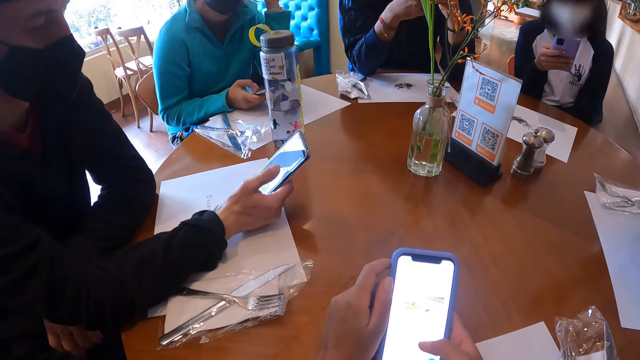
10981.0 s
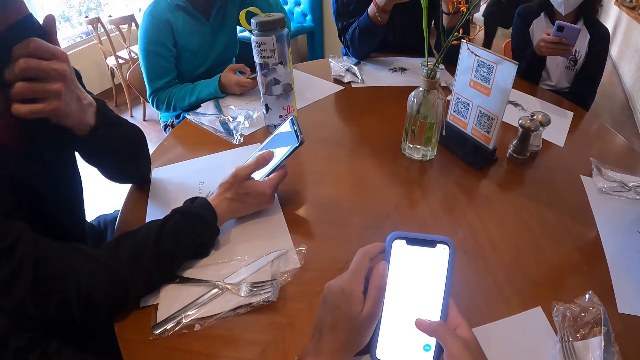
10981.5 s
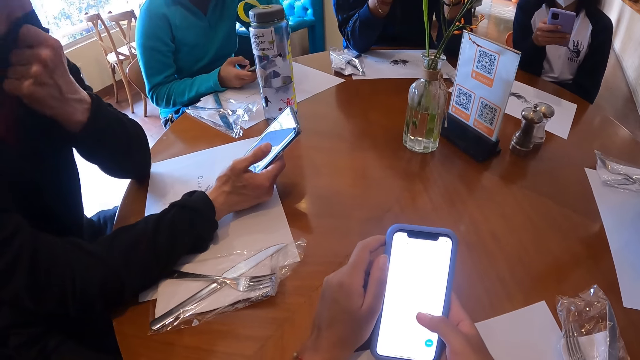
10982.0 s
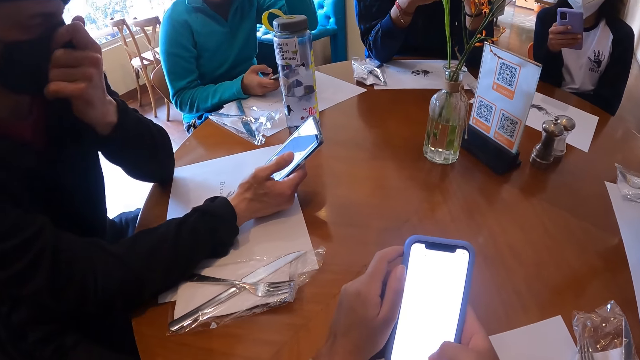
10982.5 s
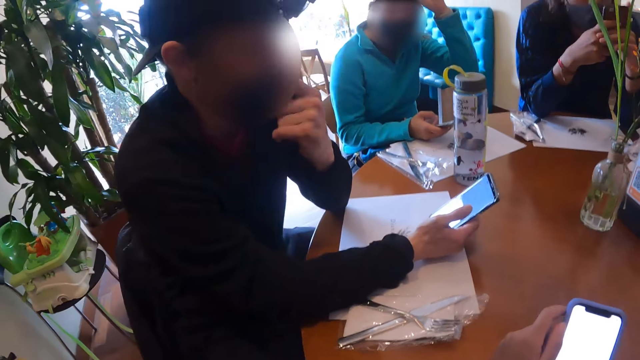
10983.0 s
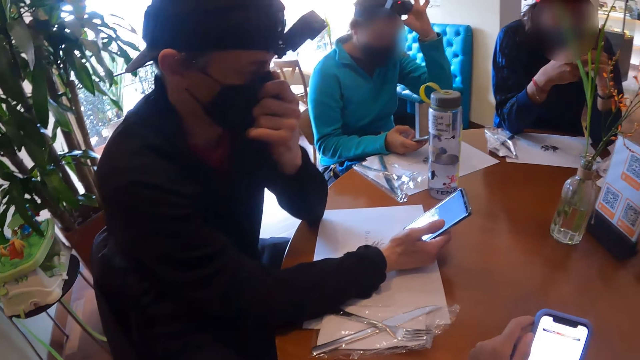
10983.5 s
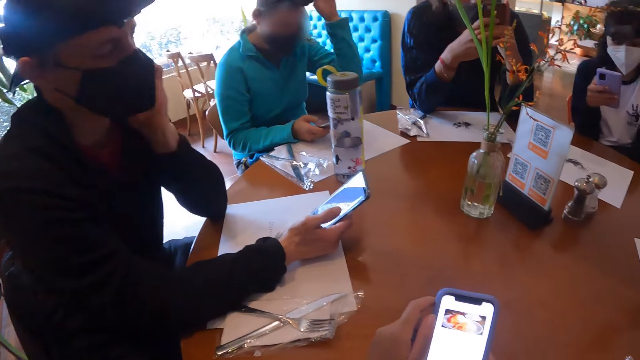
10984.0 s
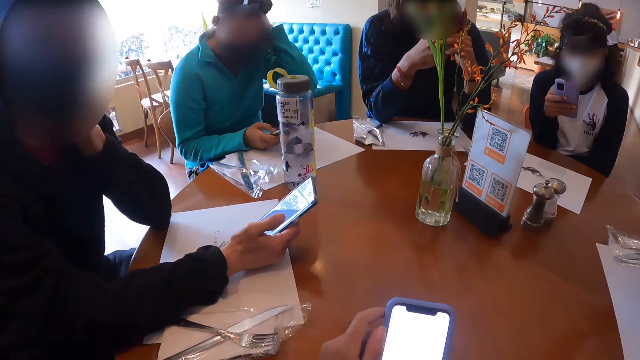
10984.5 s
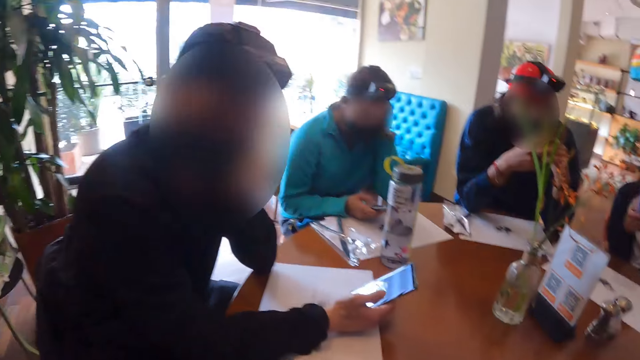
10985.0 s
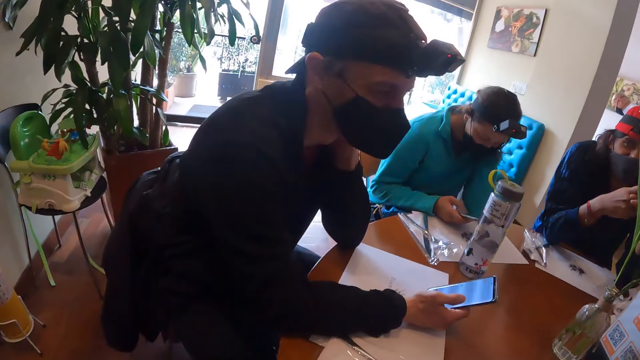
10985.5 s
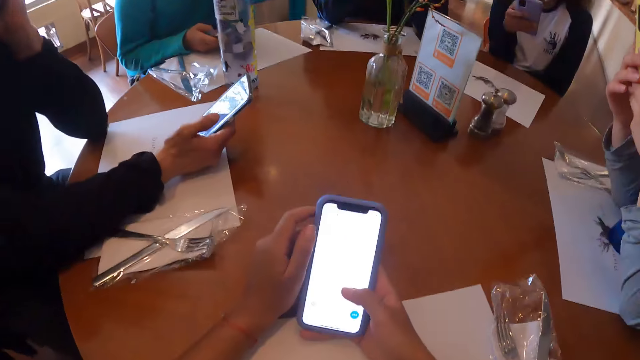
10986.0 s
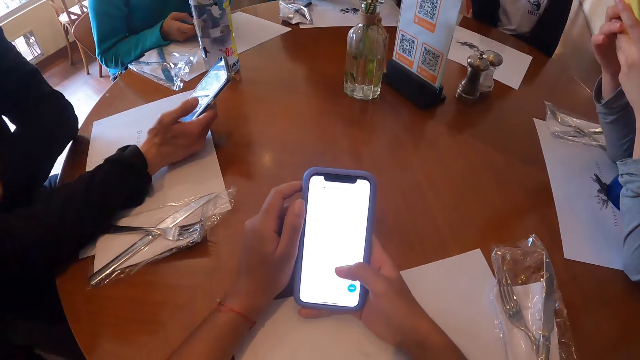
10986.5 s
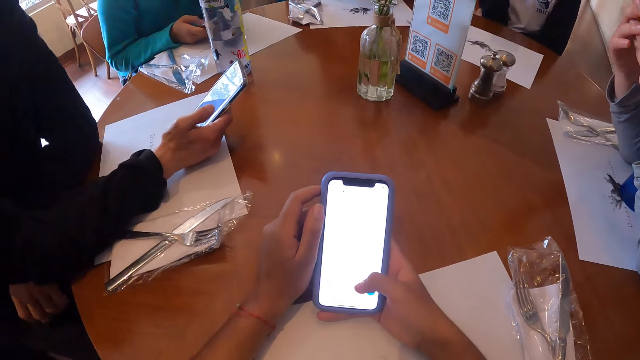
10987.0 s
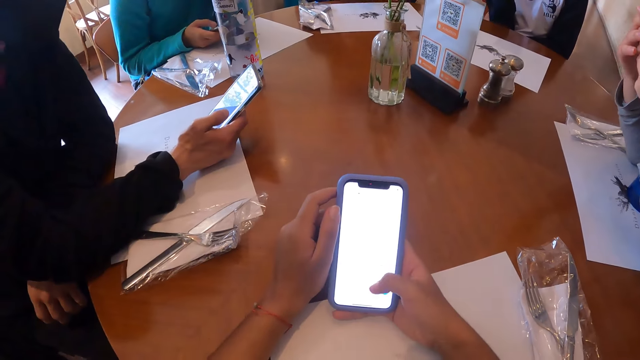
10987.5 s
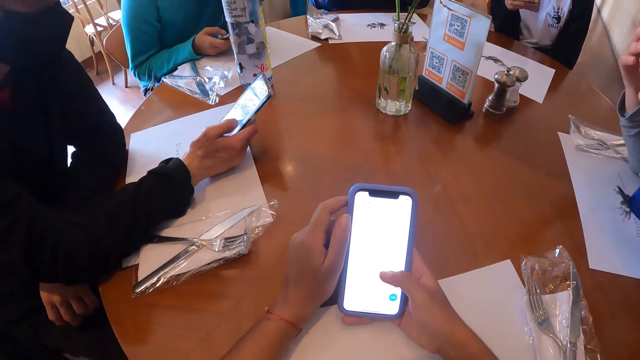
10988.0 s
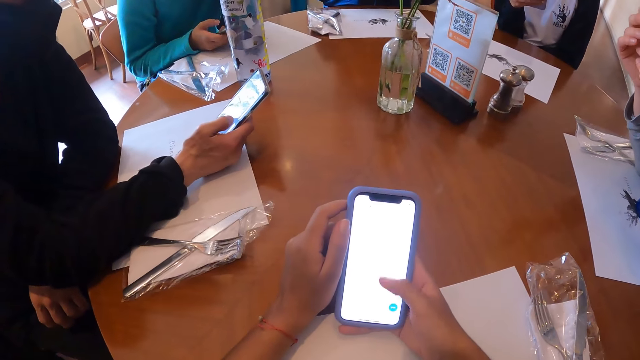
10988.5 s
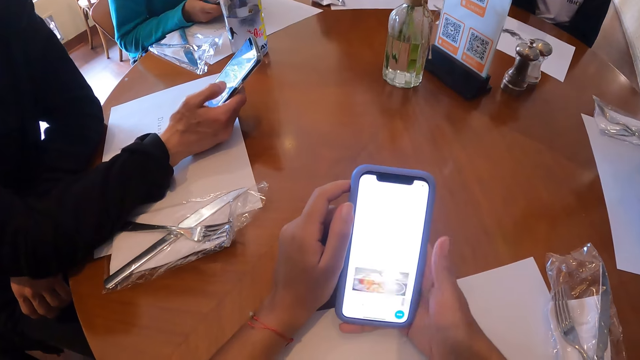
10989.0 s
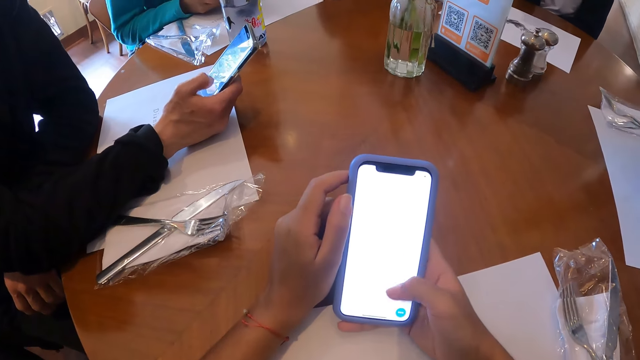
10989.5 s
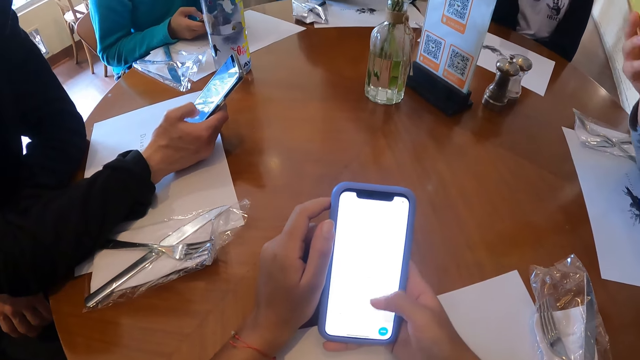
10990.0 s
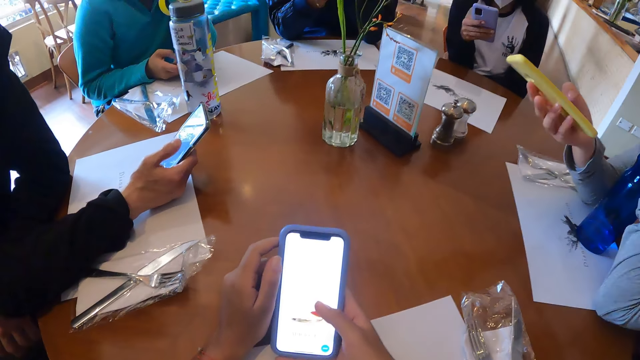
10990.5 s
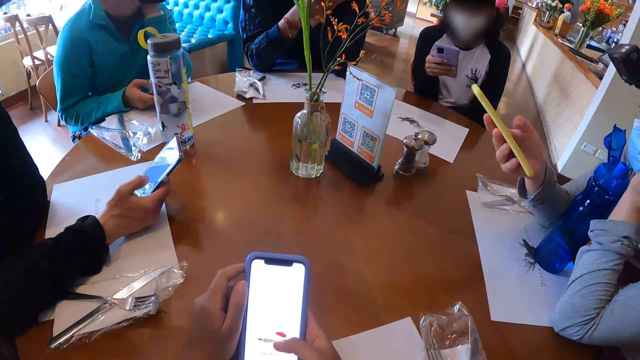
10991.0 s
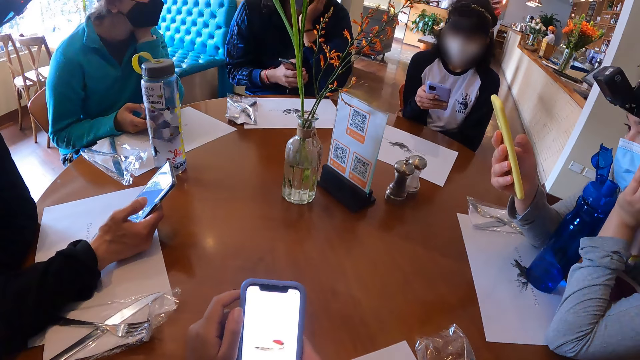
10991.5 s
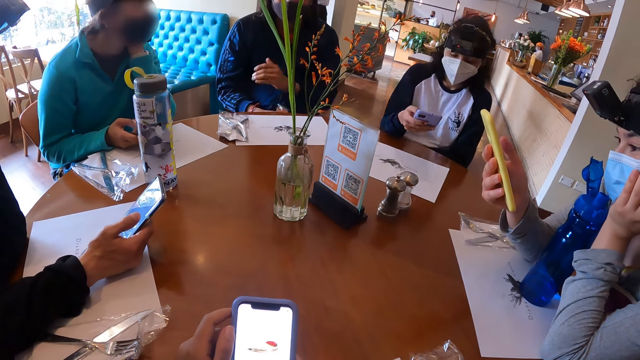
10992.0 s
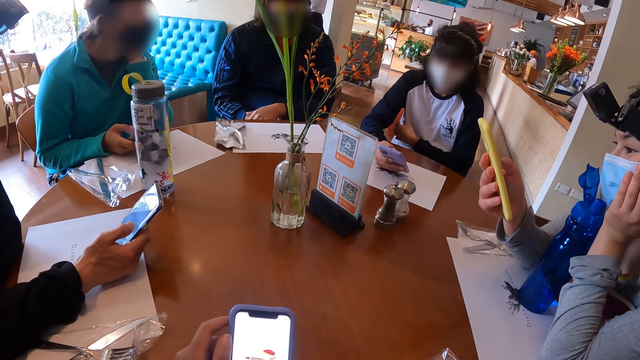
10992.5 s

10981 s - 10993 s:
A man adjusts the camera on his head with his left hand. Another man scratches his nose with his left hand. Another man adjusts a mask. The camera wearer interacts with the man who adjusts the mask. They operate a mobile phone. The first man operates the phone in his hand with his right hand. The second man operates the phone in his hand with his right hand. A lady operates a mobile phone.

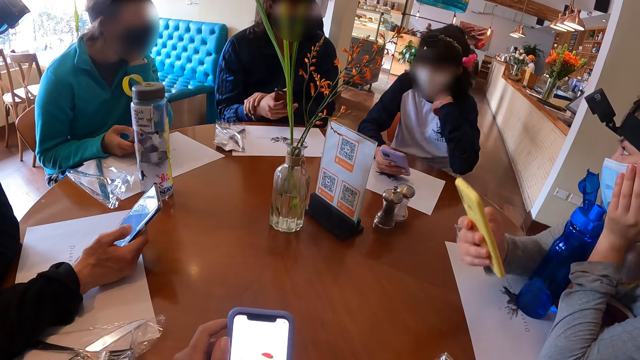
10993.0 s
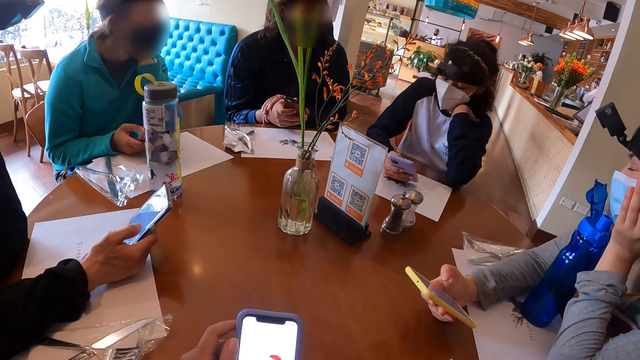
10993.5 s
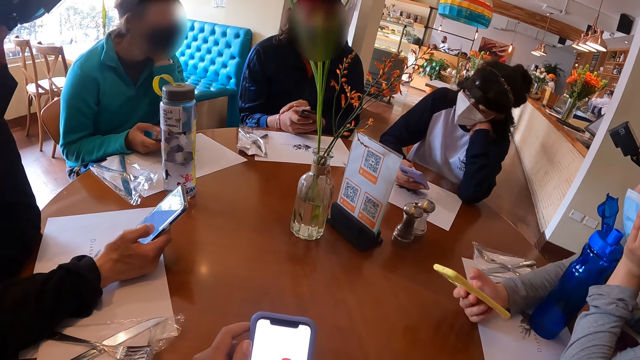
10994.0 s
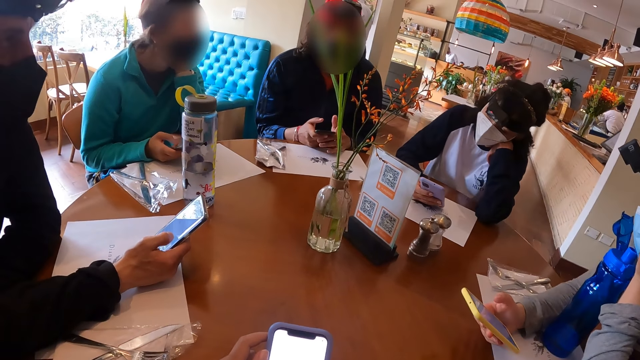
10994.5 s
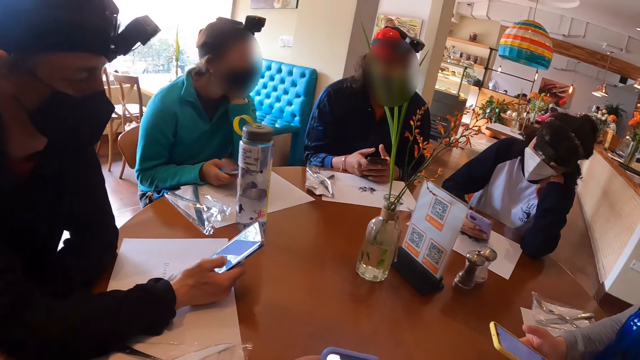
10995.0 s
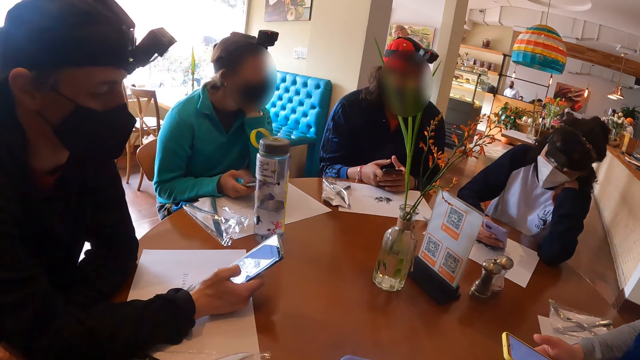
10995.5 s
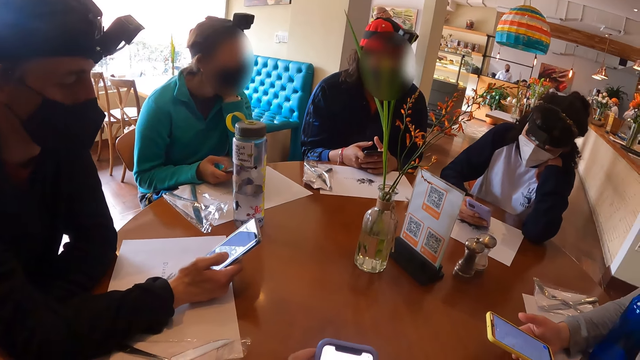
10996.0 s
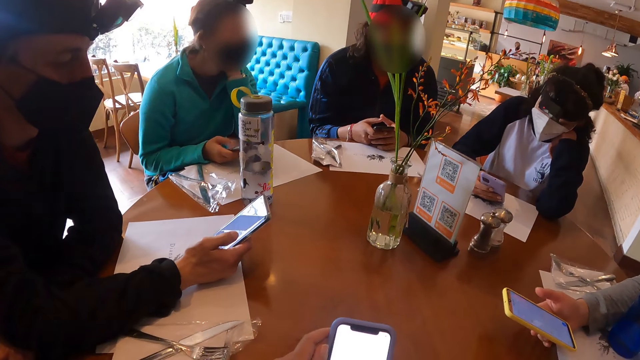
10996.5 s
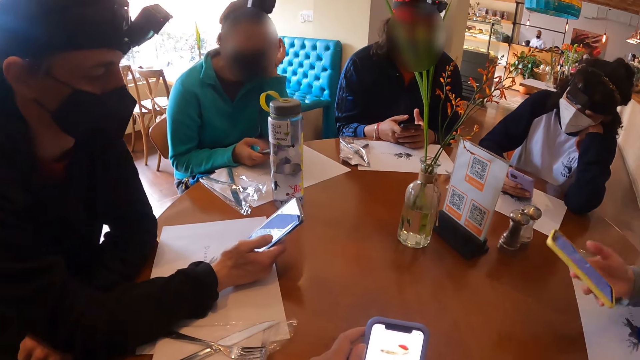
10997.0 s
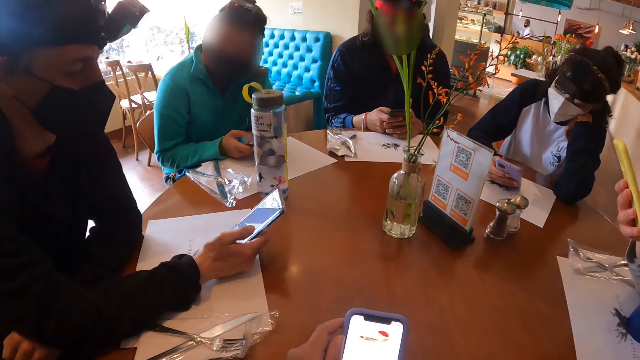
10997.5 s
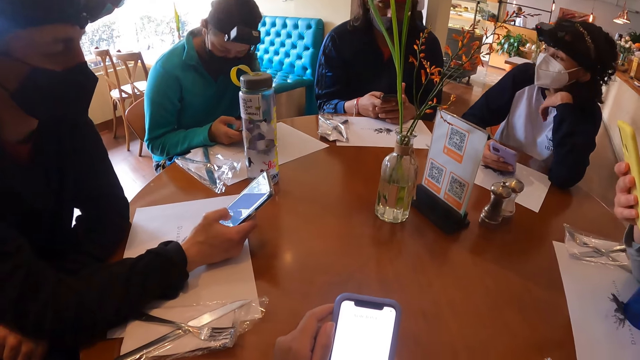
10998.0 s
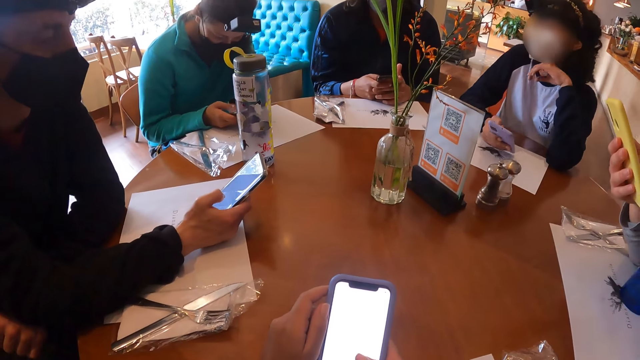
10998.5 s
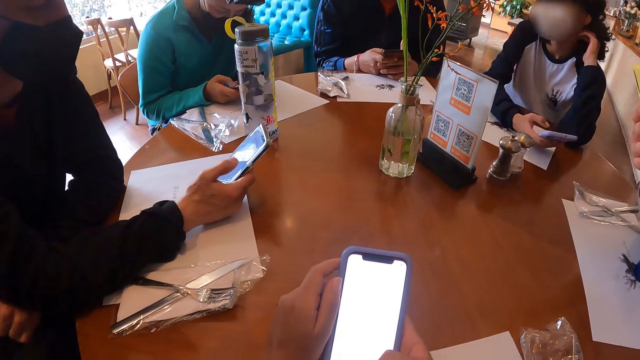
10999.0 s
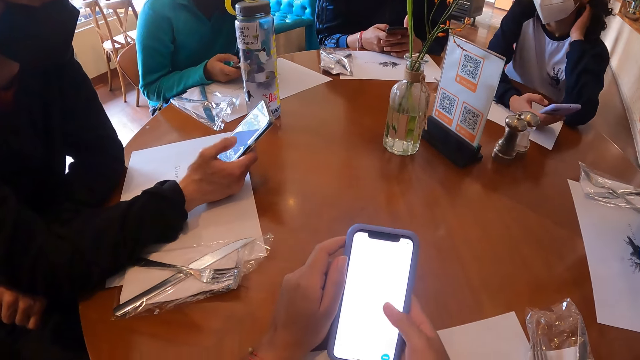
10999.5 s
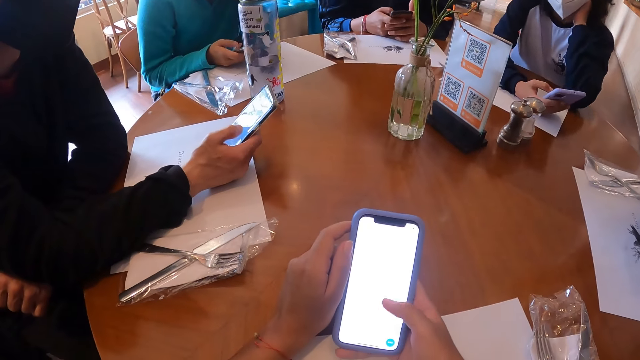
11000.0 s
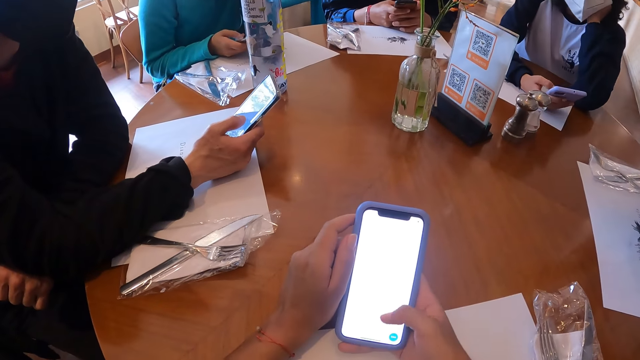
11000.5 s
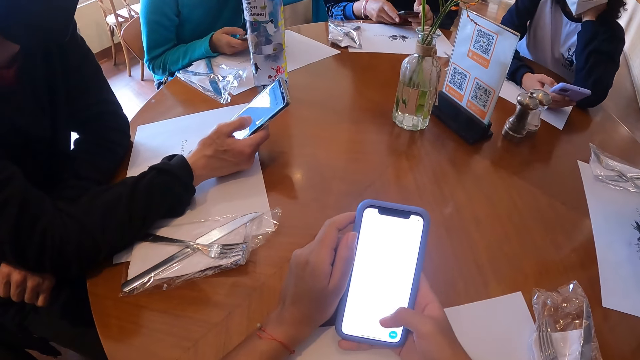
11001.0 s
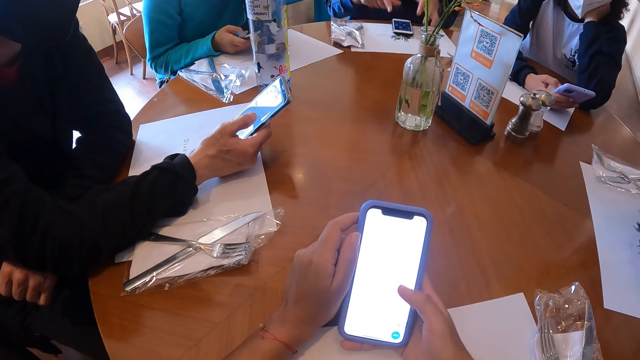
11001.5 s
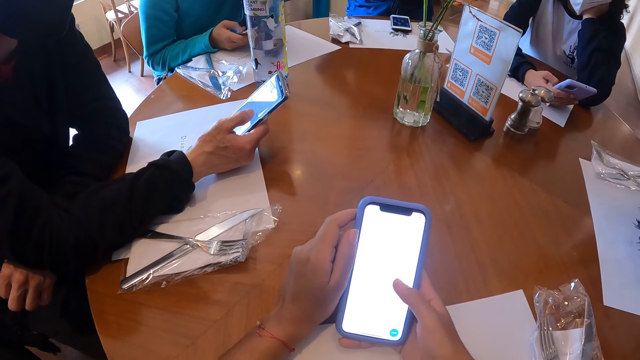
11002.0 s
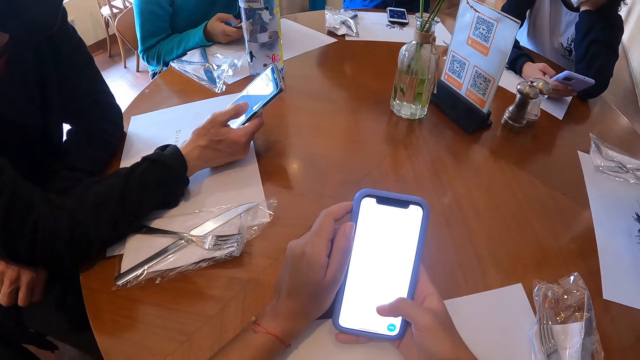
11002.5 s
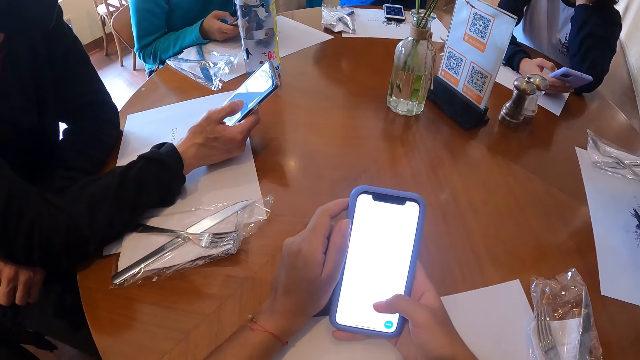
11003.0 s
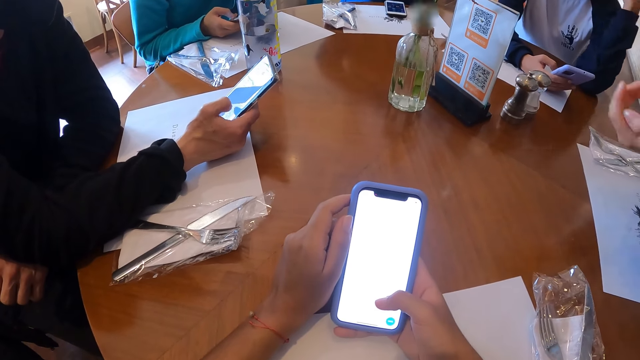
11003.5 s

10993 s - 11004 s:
A man converses with everyone on the table. A lady operates a mobile phone. The man operates the phone in his hand with both hands. Another man operates a mobile phone. The camera wearer operates a mobile phone. The first man drops the phone in both hands on the table.
